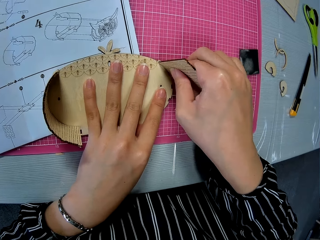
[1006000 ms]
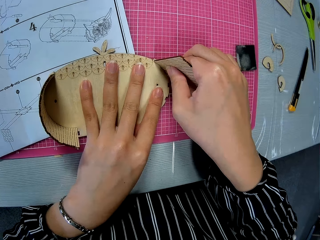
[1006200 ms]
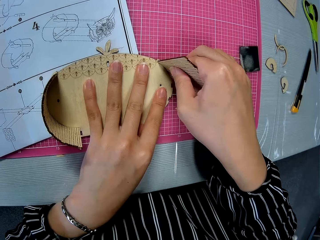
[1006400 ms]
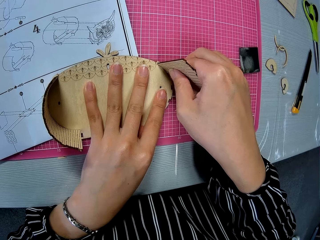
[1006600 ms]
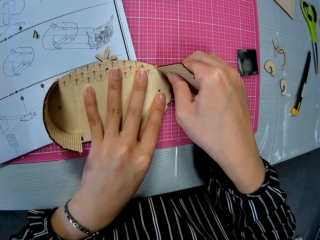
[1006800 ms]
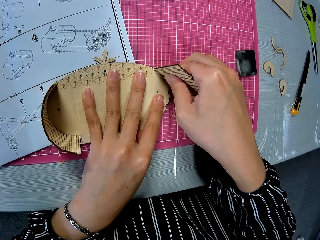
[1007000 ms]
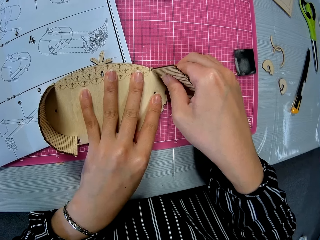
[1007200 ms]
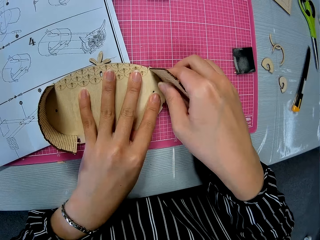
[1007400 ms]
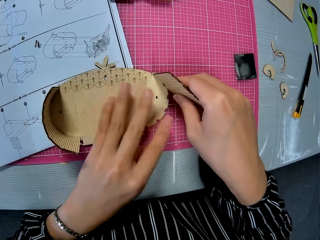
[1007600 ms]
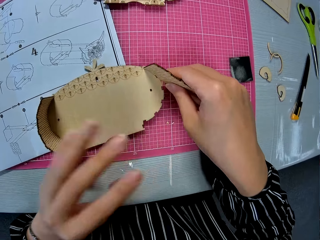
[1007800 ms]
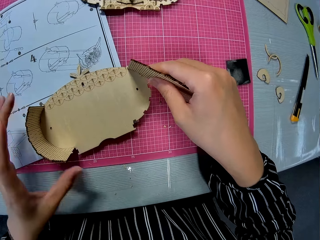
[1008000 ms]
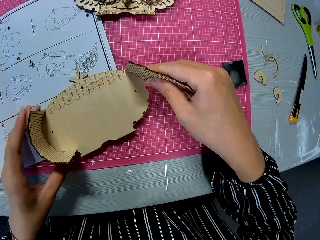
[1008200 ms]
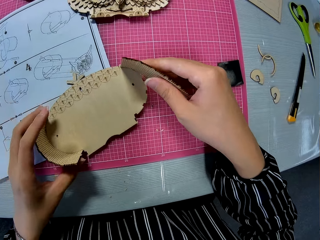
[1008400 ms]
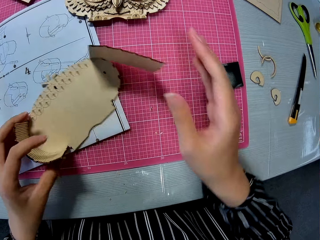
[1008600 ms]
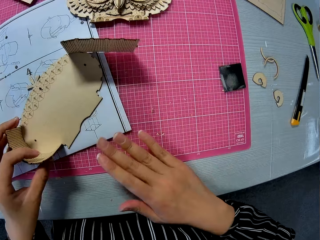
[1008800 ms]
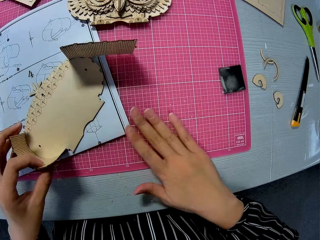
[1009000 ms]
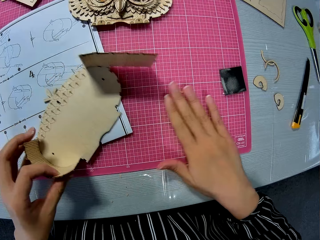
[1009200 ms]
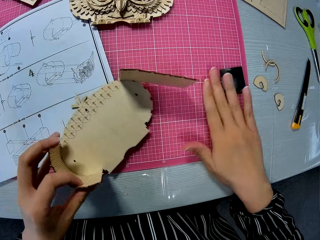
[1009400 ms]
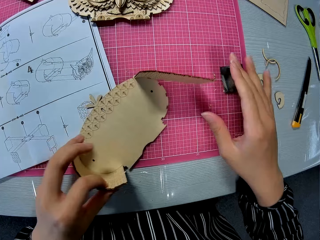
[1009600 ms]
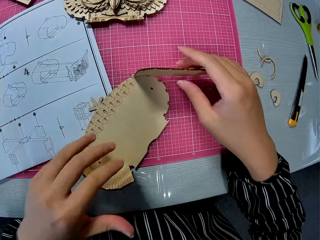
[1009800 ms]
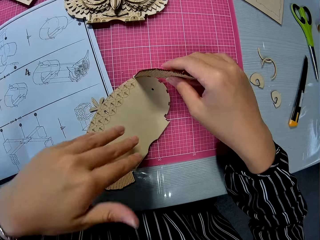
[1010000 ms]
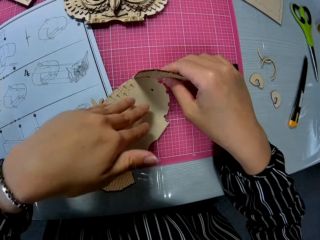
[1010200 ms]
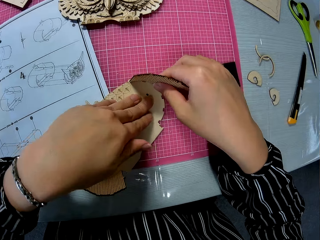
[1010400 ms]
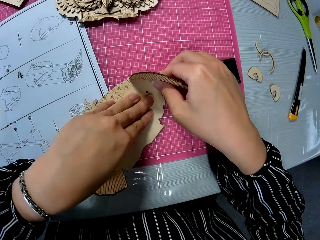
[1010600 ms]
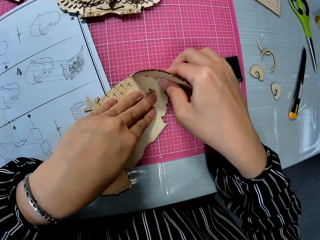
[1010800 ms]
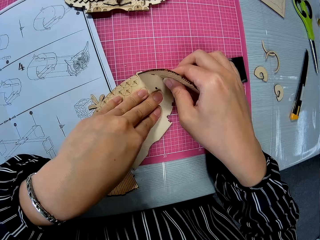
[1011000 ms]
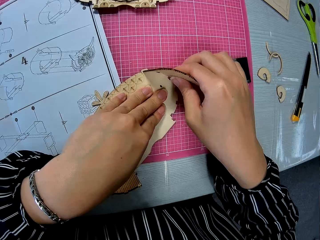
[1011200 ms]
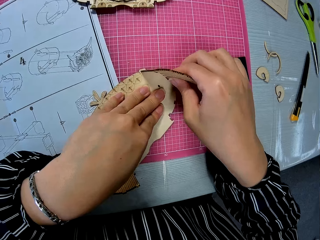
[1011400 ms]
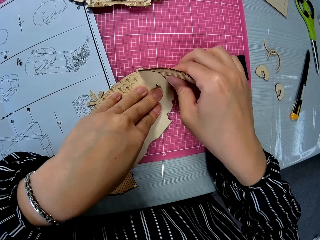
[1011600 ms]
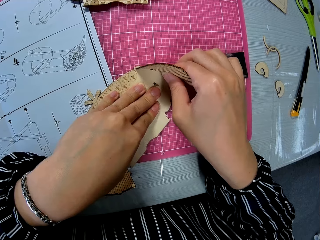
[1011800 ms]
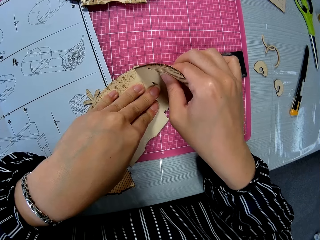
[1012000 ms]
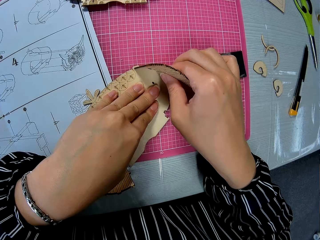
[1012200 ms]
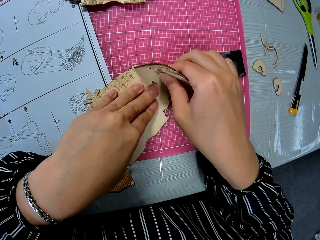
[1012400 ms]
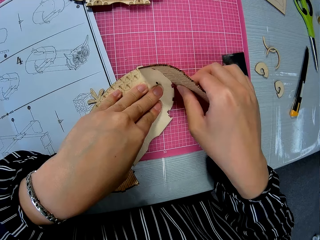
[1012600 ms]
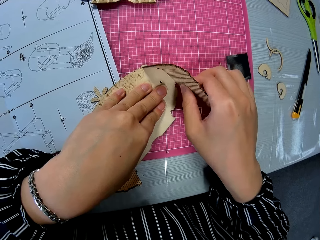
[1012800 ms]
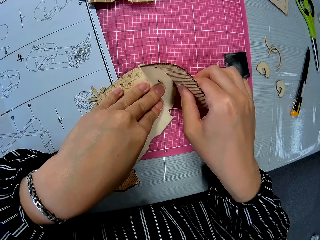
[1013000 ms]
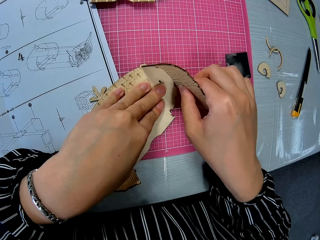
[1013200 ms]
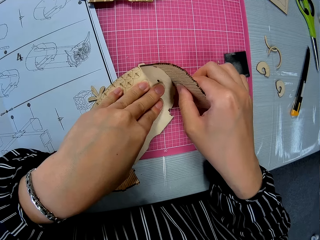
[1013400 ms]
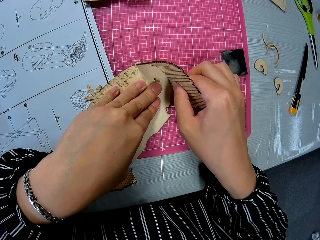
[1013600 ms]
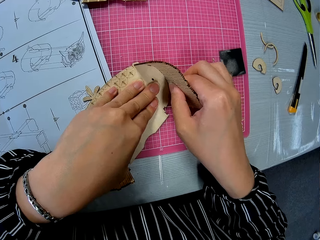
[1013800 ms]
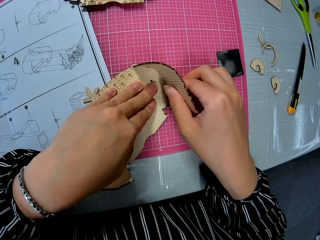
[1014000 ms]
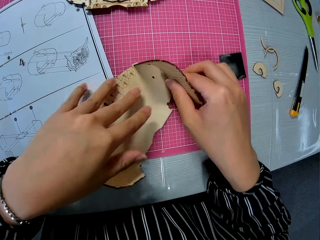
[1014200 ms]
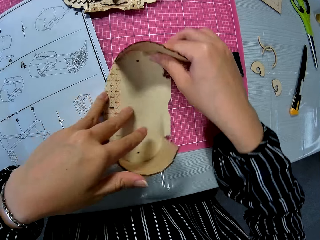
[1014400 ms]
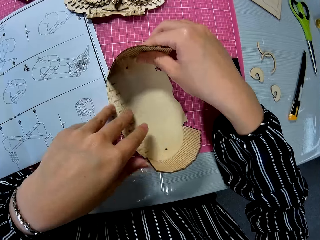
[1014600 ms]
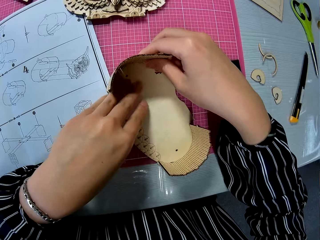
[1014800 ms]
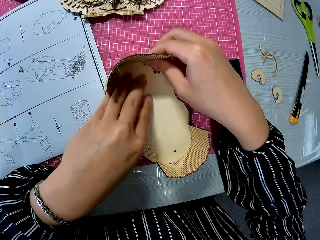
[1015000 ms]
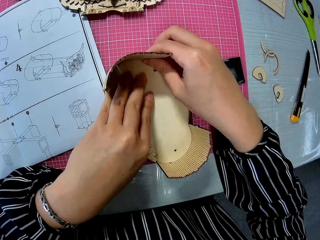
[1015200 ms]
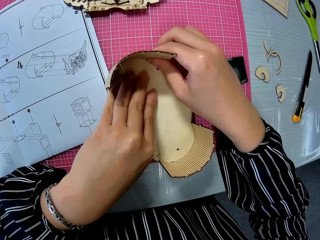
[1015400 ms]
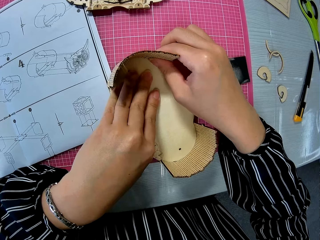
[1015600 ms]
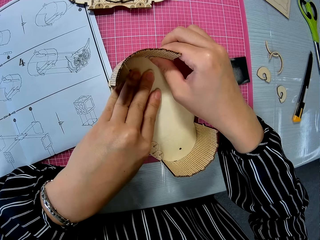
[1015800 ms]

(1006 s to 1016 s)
The camera wearer wipes the table with the hand. They join pieces of laser cut.

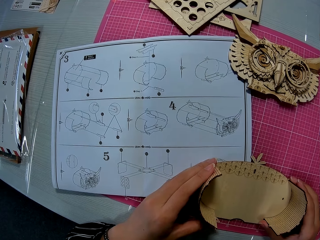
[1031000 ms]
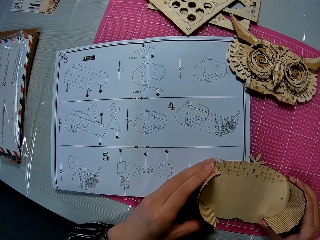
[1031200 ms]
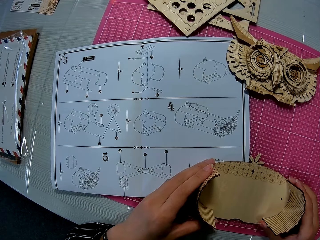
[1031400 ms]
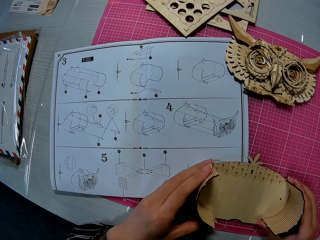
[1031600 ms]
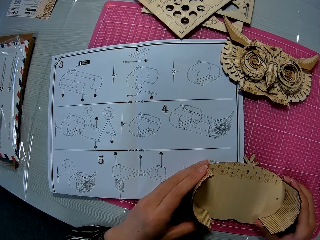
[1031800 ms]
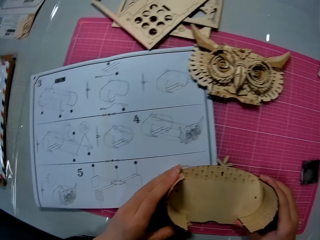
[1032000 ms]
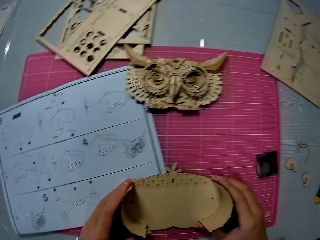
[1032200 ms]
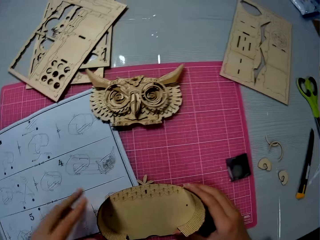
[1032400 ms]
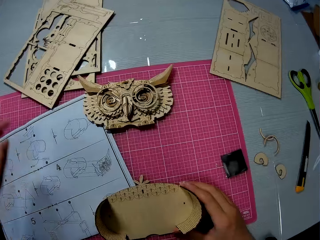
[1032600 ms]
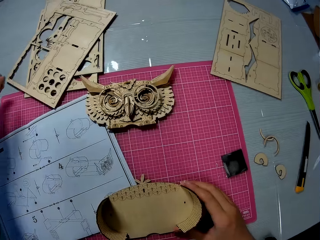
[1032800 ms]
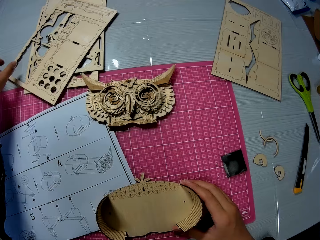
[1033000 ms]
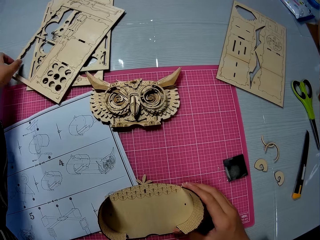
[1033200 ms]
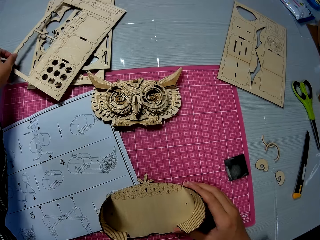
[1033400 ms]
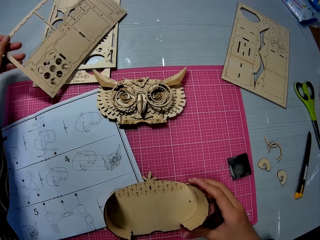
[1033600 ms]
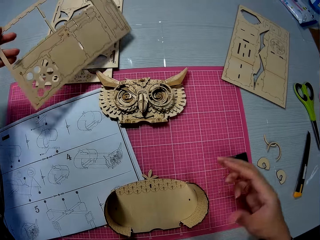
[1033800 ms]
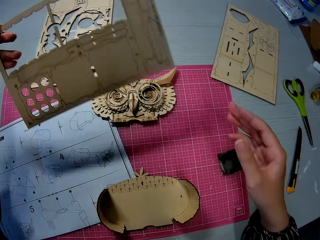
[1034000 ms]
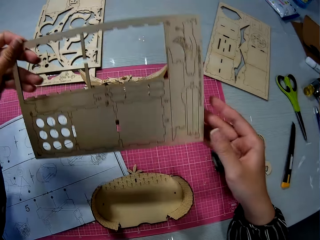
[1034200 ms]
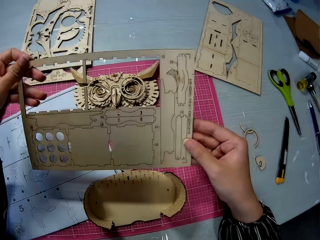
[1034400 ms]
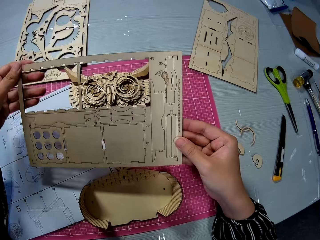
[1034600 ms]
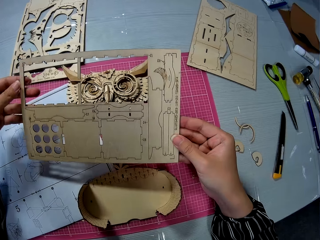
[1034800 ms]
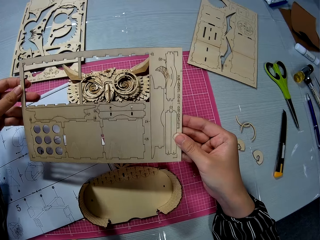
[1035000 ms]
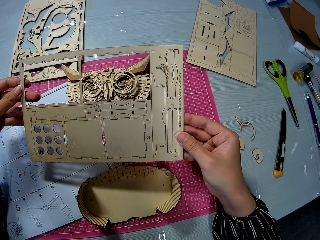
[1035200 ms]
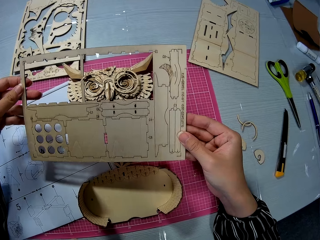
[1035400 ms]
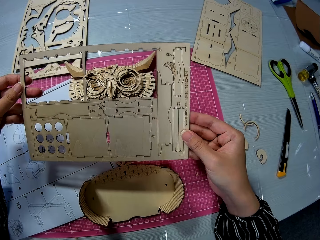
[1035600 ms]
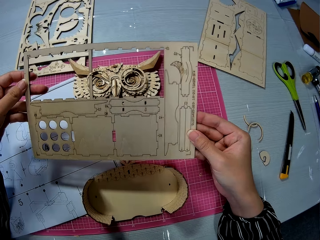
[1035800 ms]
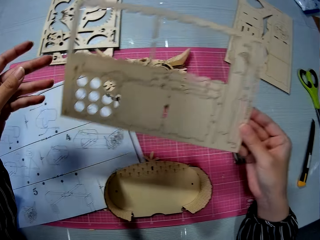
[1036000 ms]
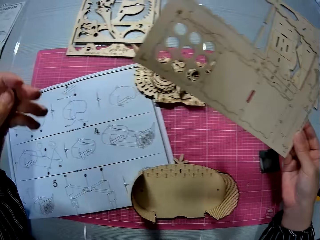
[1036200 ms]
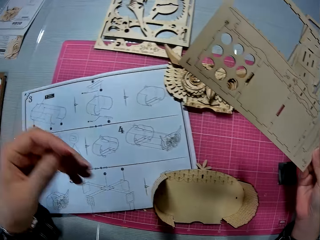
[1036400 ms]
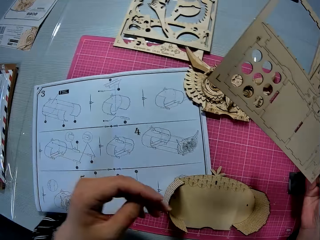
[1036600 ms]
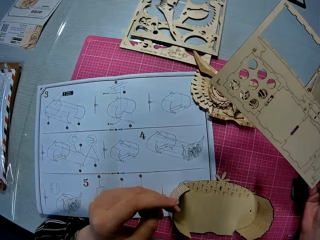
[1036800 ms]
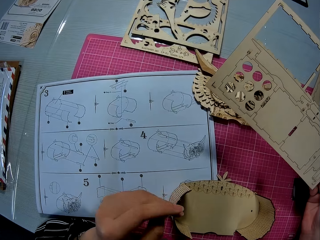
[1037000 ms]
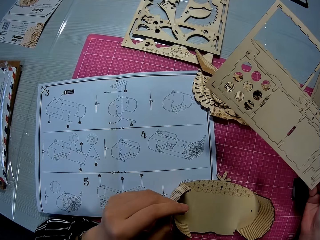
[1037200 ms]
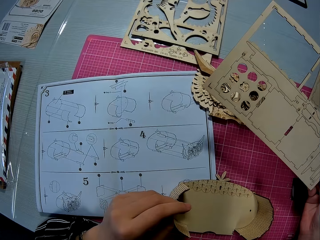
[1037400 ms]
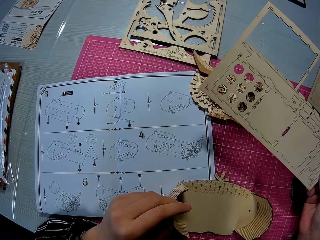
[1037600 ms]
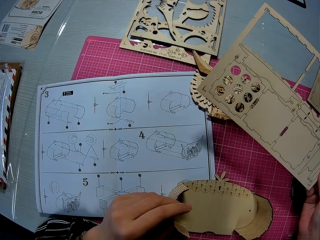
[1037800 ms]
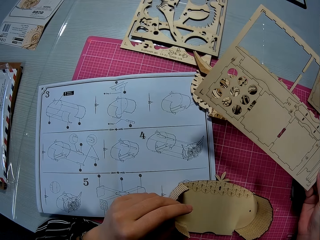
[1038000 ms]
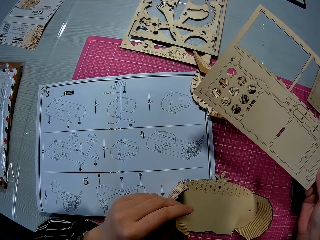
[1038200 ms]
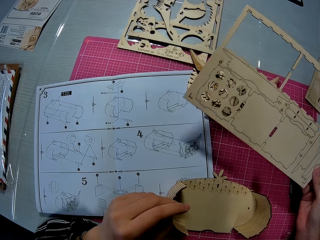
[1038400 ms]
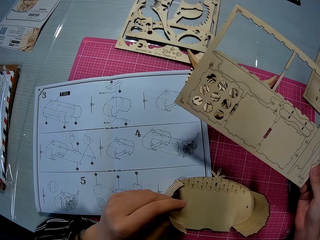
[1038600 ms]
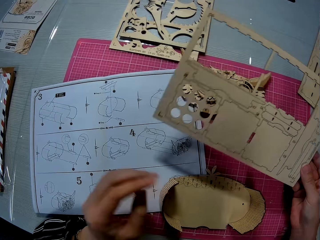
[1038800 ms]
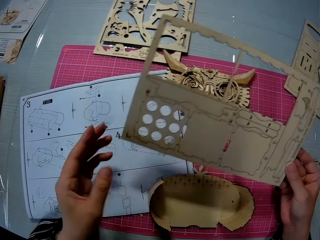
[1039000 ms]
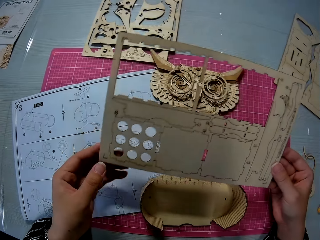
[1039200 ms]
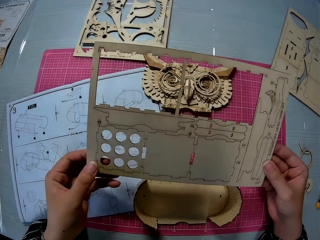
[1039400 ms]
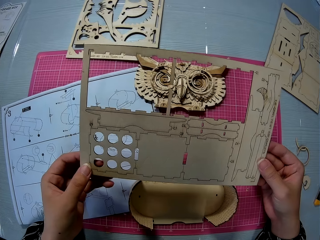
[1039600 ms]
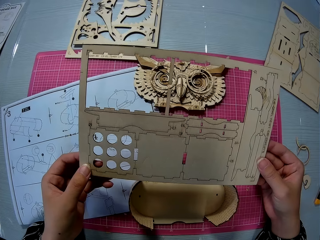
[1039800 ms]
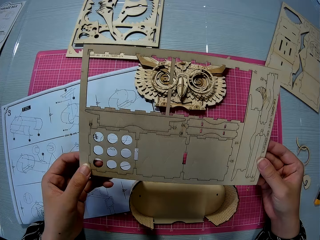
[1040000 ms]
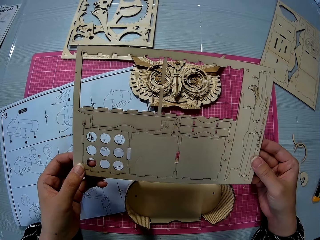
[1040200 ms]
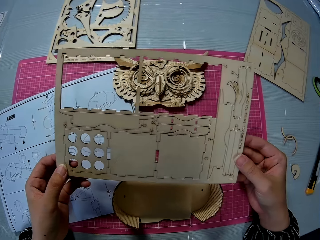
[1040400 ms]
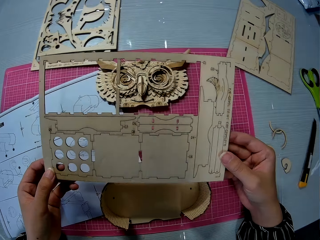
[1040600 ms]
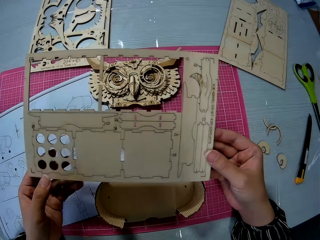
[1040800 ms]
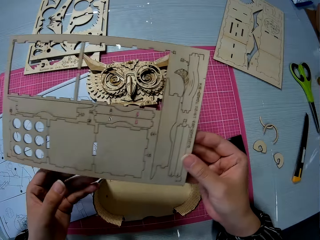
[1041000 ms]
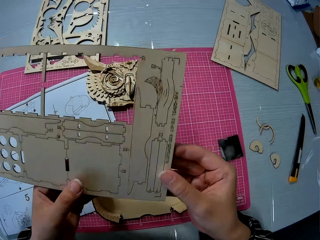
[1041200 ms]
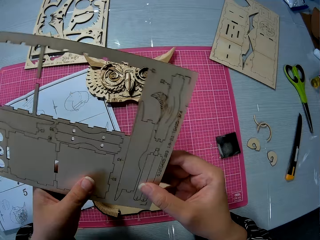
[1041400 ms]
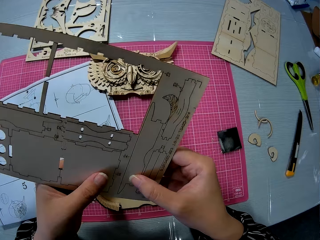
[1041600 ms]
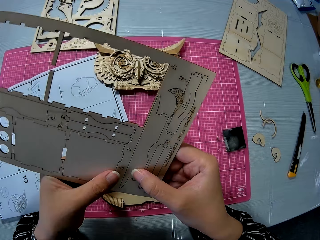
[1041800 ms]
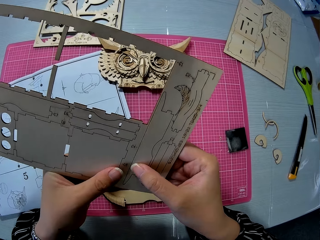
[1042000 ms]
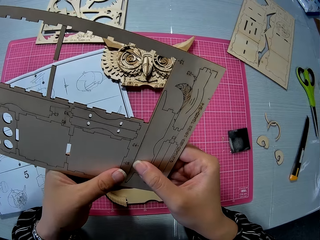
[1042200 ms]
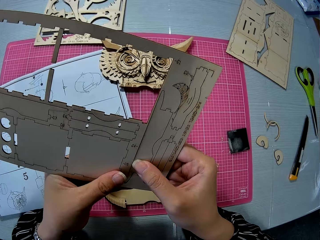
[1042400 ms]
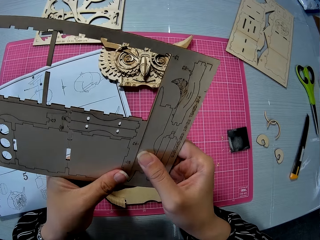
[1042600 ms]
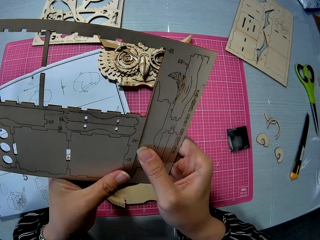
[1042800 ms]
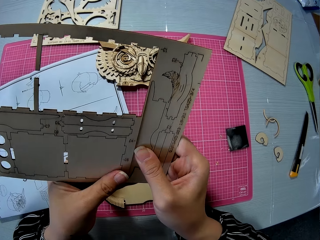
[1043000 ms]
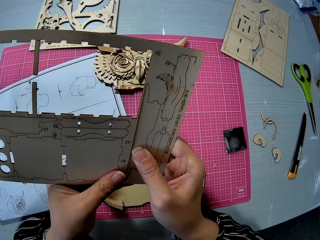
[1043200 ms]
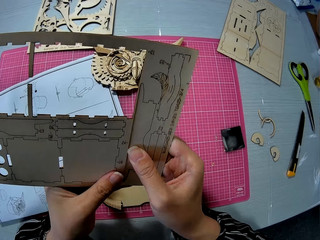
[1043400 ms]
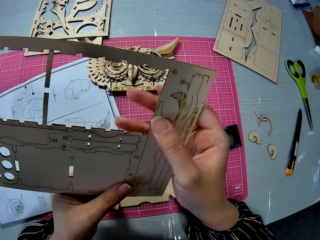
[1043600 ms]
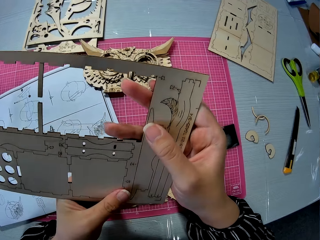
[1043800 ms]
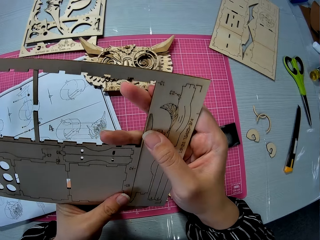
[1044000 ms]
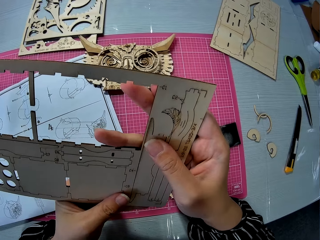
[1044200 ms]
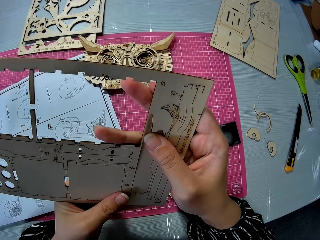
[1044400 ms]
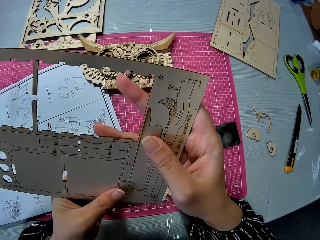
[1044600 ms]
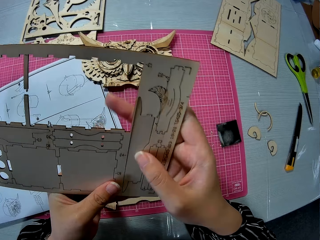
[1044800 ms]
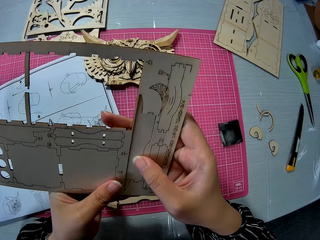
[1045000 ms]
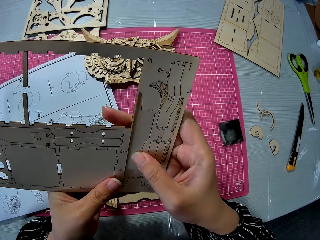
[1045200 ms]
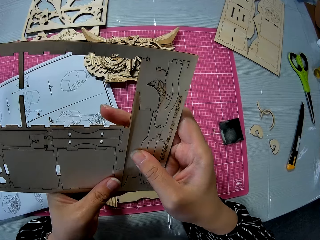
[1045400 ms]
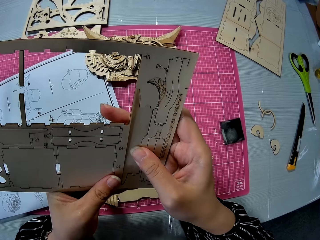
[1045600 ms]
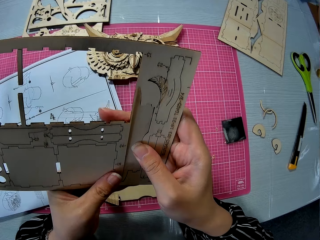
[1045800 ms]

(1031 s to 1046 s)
The camera wearer looks at the laser cut. They pick up the wooden puzzle sheet. They look at the laser cut. They pick out a piece from the wooden puzzle sheet. They hold the laser cut.
